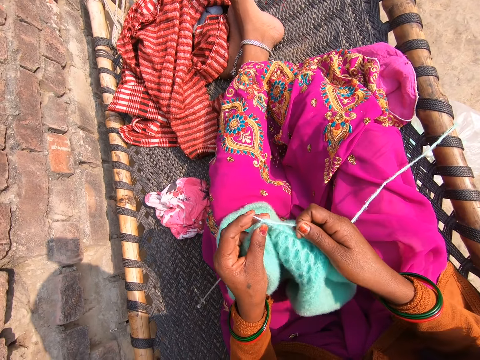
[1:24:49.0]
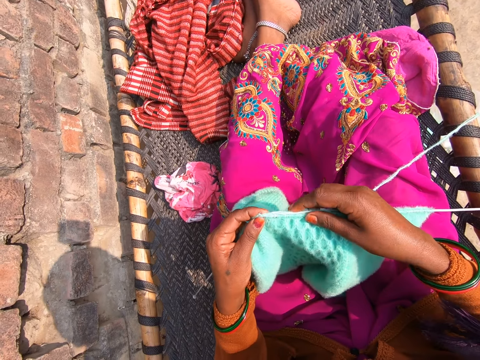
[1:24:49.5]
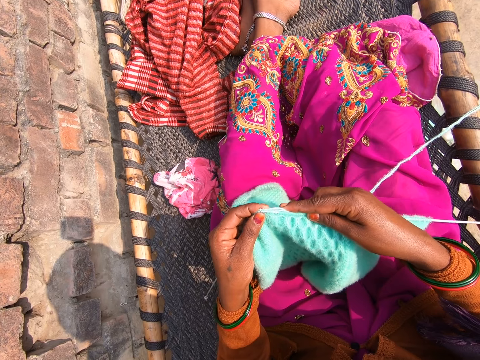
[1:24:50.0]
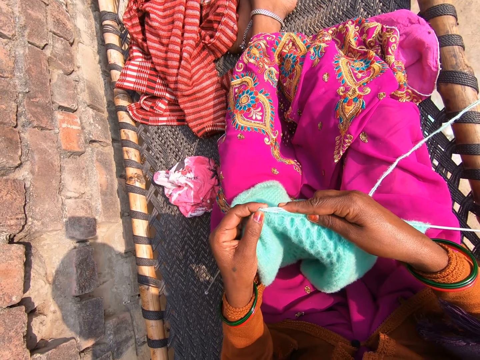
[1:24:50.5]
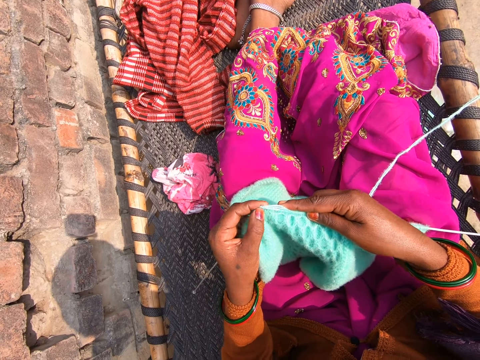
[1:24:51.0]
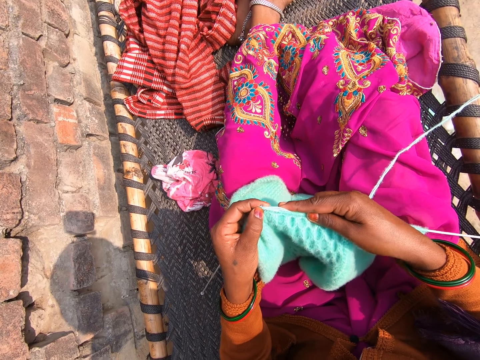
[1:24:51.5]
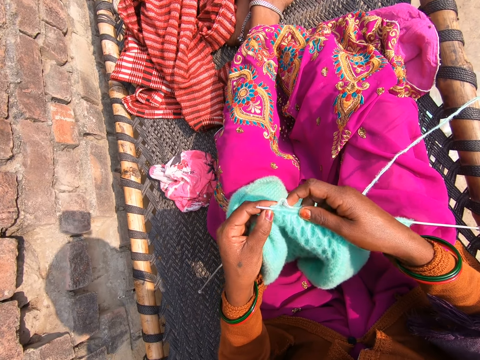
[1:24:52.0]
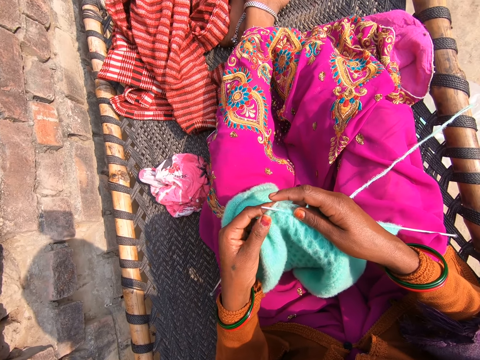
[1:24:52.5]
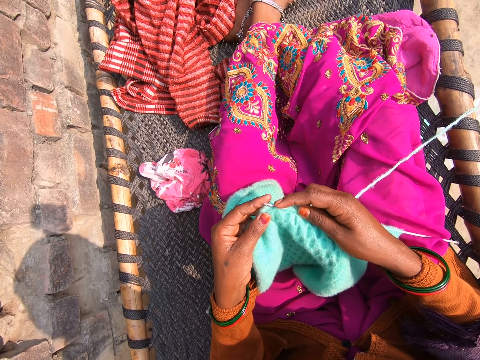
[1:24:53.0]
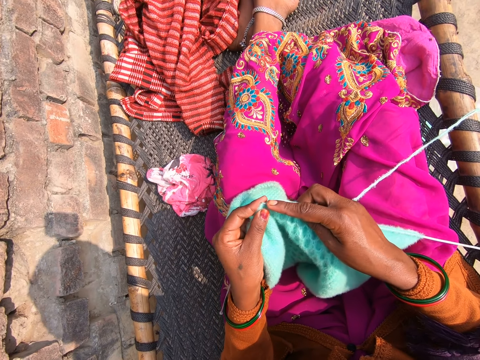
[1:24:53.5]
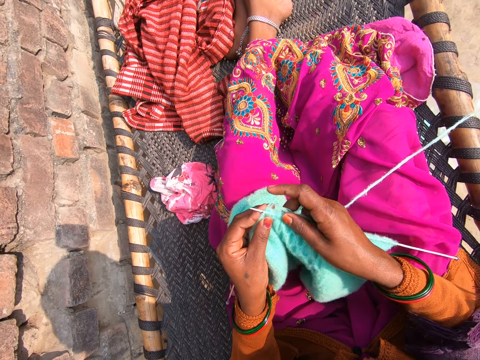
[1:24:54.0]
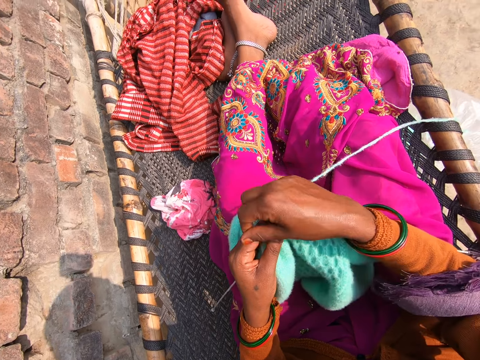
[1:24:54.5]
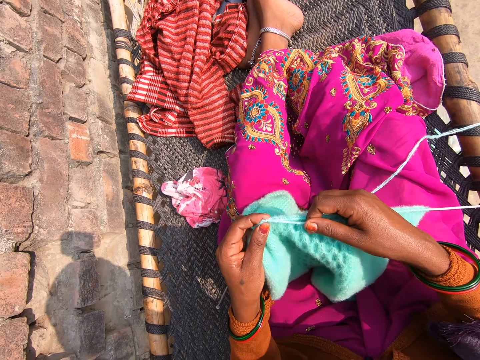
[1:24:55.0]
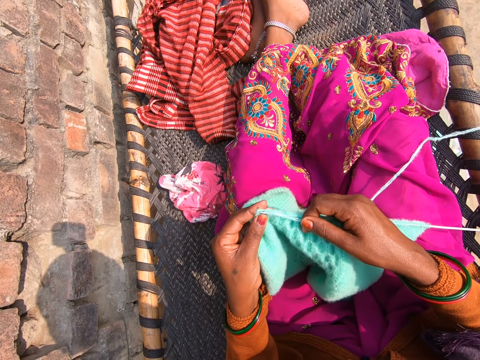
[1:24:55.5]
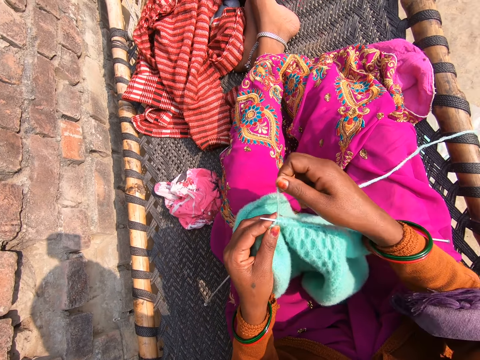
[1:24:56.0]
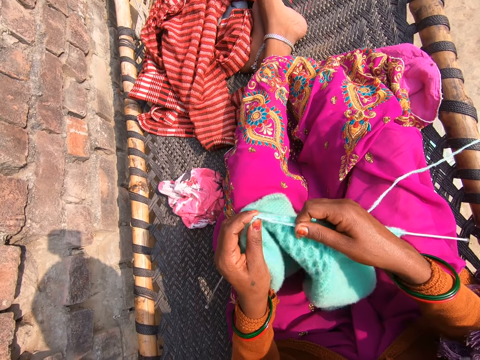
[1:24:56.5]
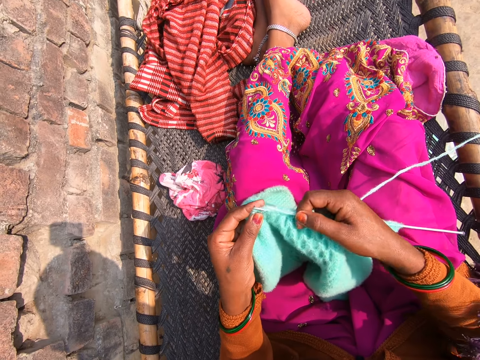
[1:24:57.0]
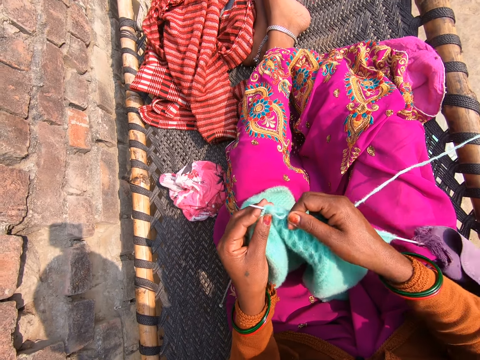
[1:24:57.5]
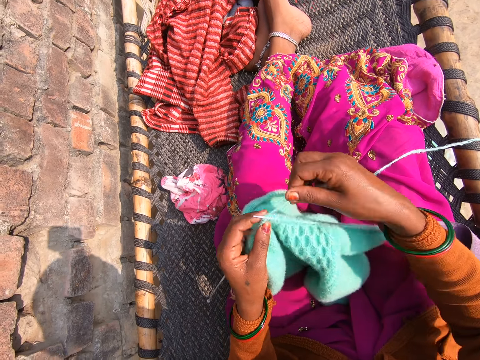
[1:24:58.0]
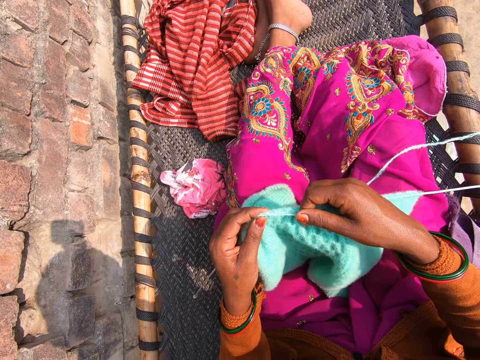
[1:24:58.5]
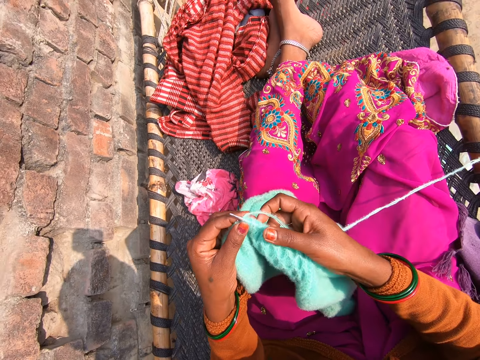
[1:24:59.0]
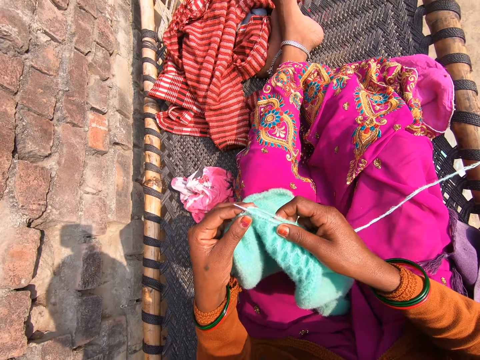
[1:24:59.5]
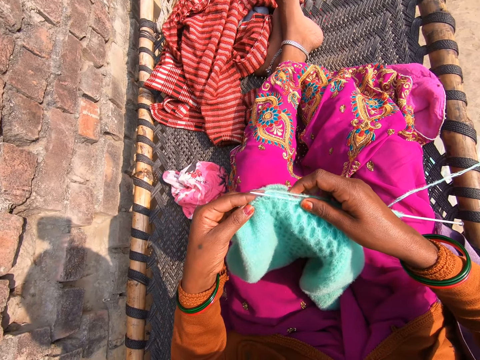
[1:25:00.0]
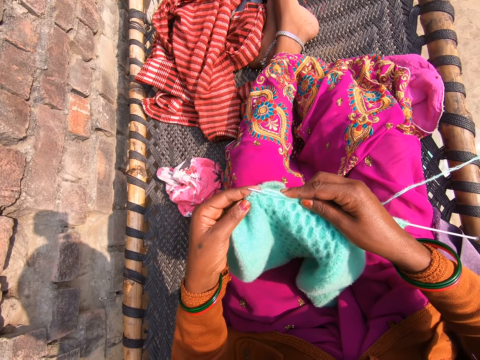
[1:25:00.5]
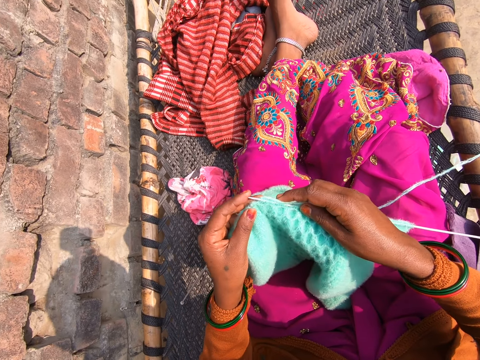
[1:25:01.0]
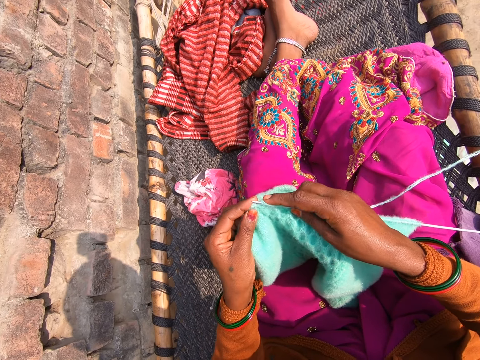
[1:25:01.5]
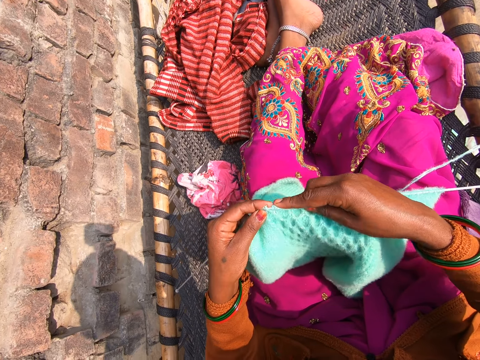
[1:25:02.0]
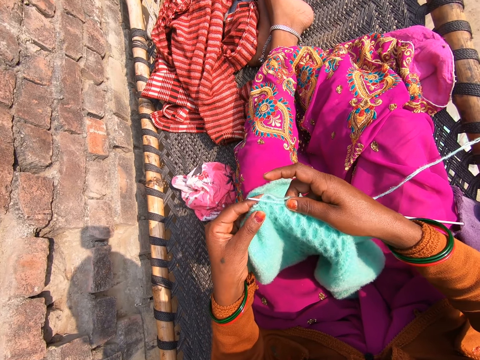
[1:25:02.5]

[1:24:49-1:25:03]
The camera wearer knits the fabric. They knit a piece of cloth. They straighten the fabric.

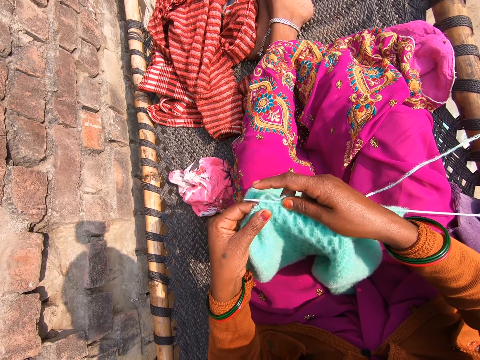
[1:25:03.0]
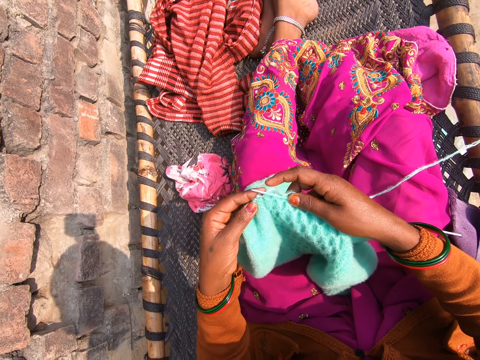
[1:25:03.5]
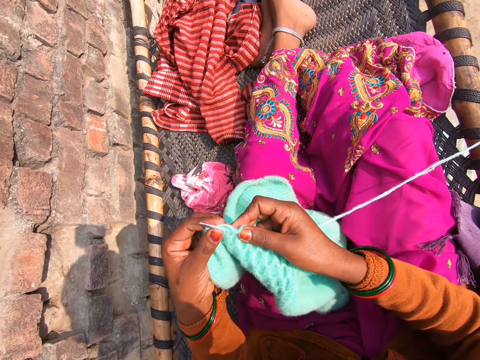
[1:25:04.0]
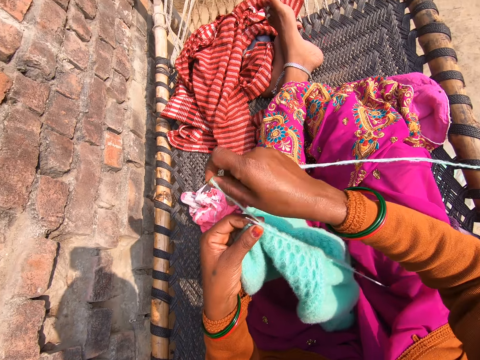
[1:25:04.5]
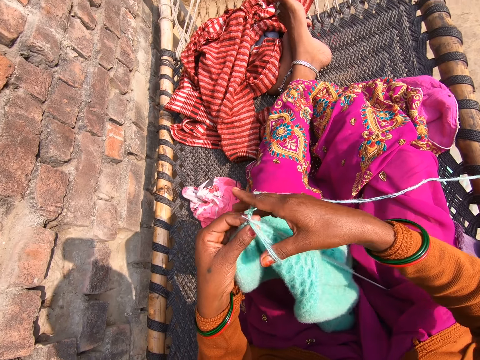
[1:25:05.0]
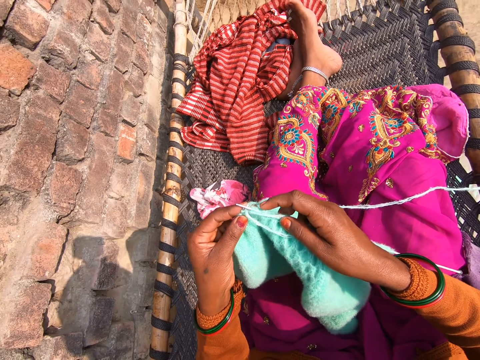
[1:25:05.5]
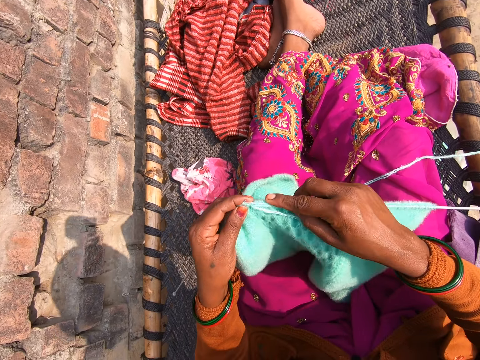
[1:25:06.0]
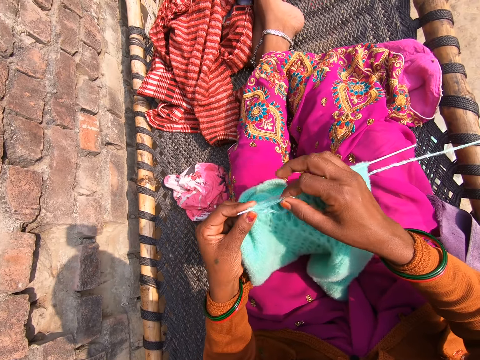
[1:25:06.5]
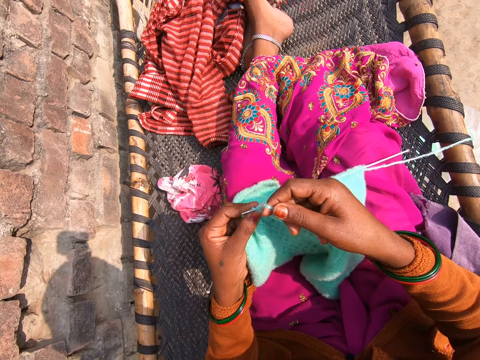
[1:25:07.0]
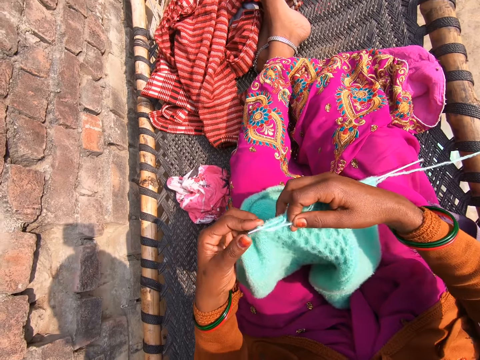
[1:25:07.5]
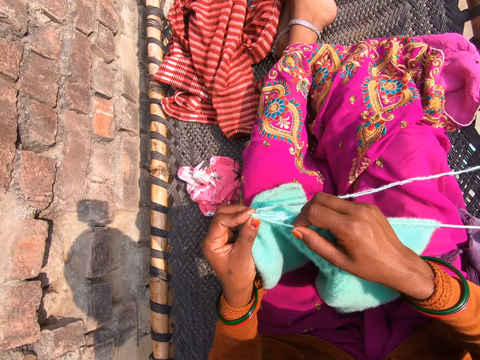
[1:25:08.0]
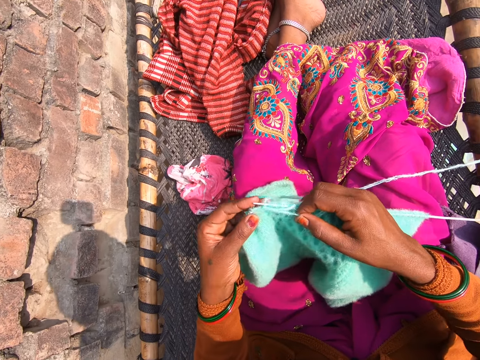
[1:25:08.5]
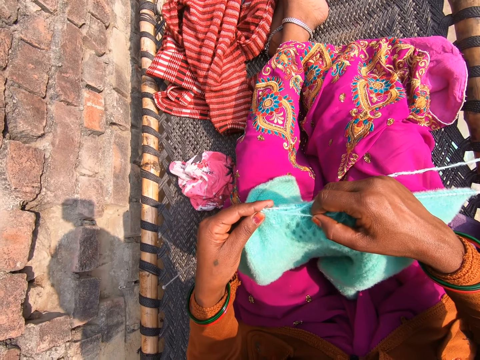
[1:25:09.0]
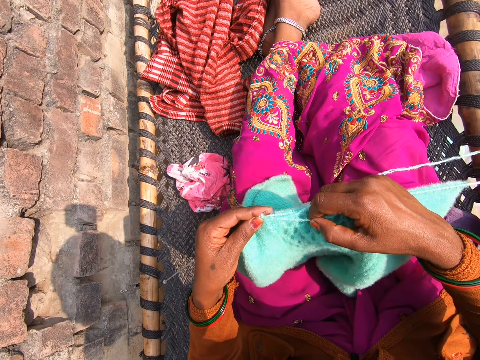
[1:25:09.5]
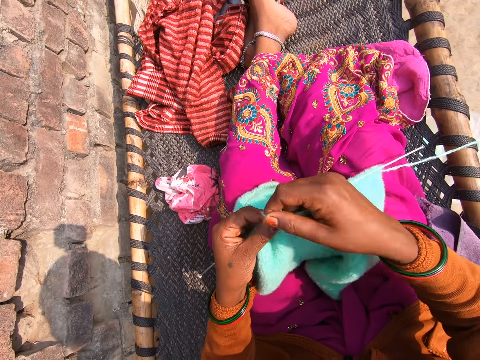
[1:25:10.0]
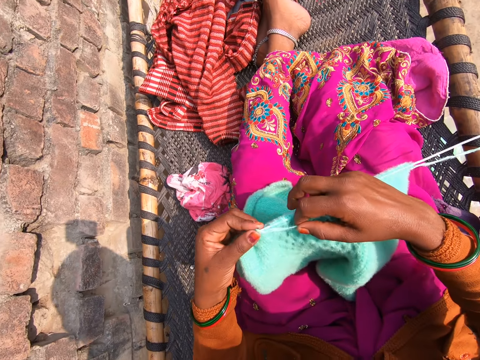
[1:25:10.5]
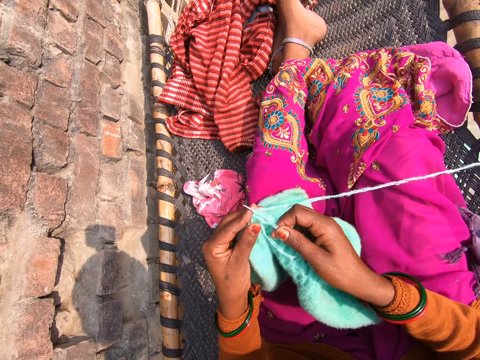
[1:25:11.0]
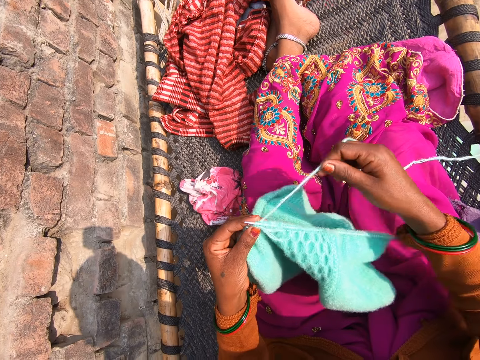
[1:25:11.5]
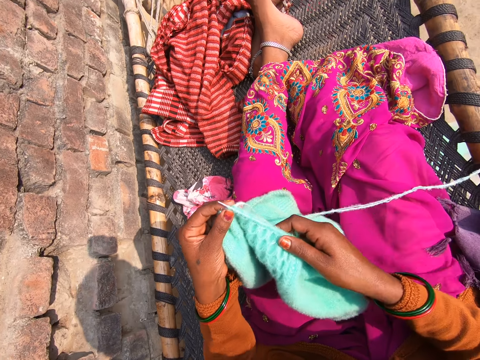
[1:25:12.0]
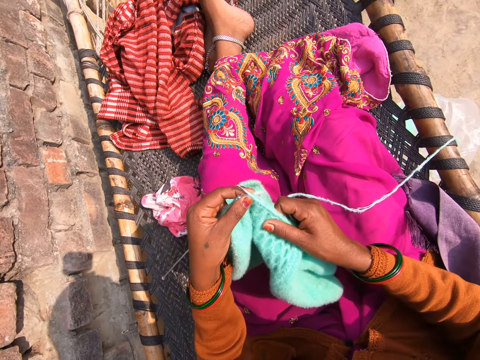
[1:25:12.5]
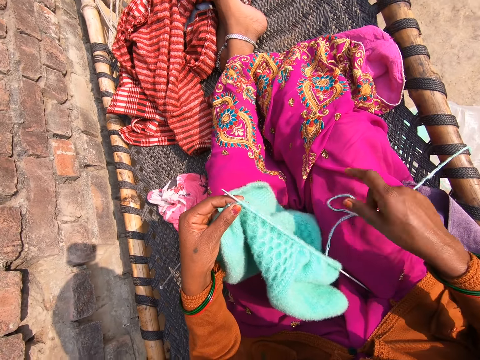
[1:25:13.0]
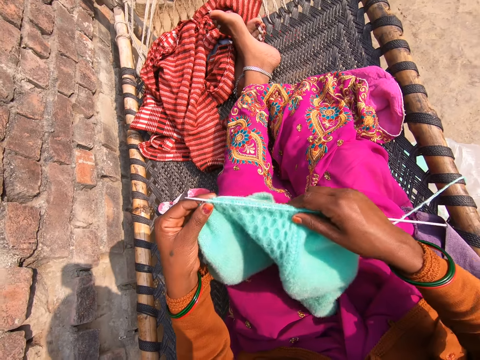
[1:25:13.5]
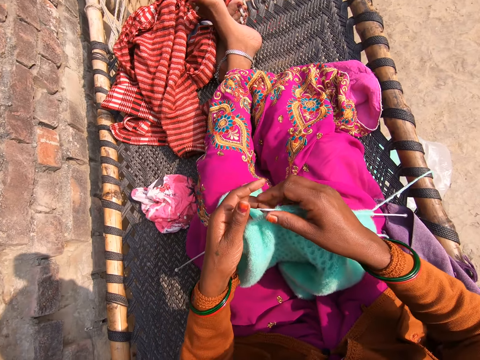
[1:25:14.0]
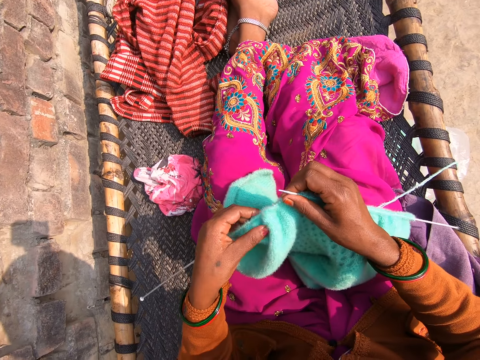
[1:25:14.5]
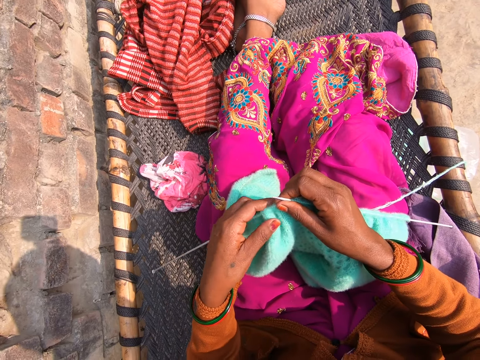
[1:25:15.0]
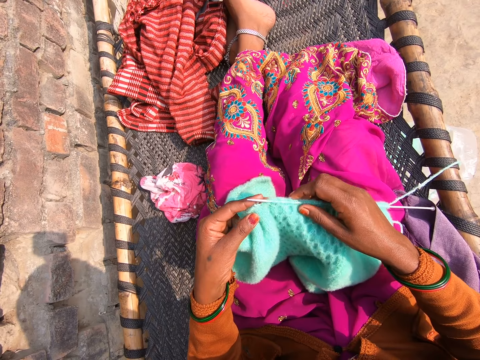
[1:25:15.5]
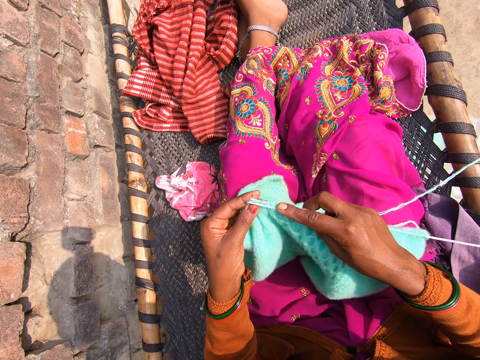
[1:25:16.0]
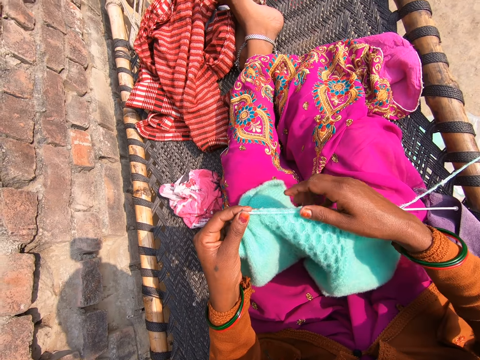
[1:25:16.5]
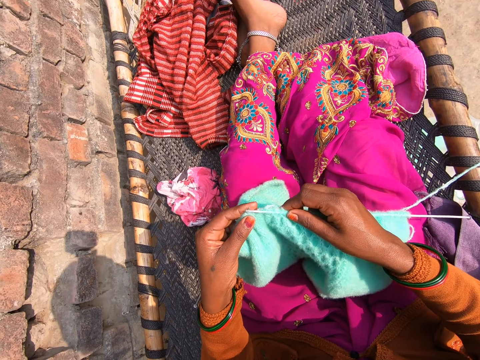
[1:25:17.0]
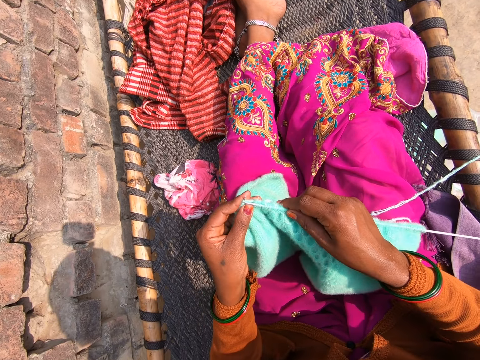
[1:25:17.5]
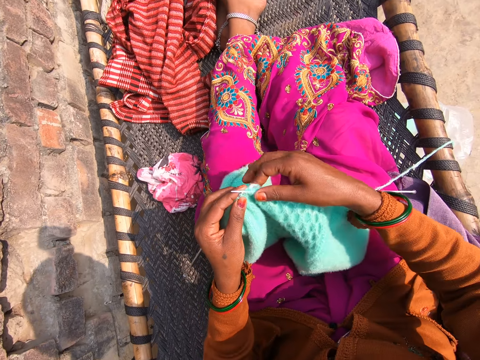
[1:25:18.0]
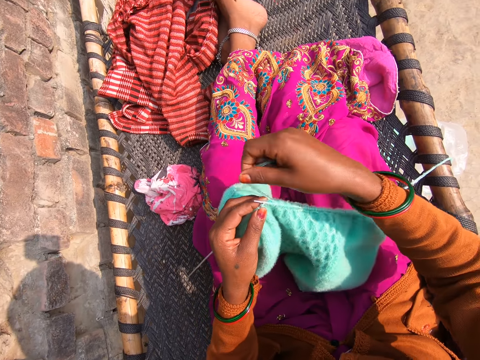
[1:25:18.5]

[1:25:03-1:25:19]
The camera wearer knits the fabric. They straighten the thread and straighten the fabric. They adjust the knitting needle. They knit the fabric.
